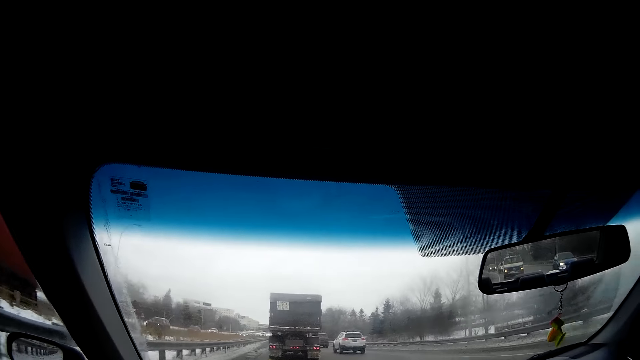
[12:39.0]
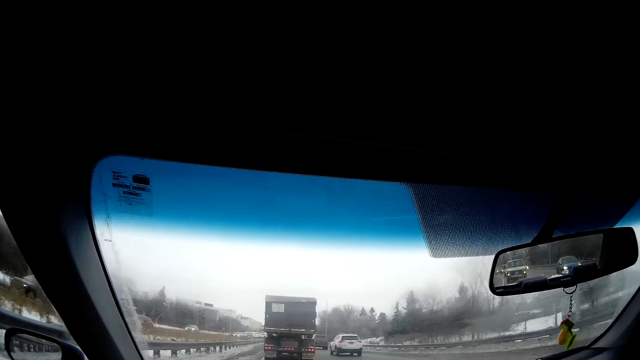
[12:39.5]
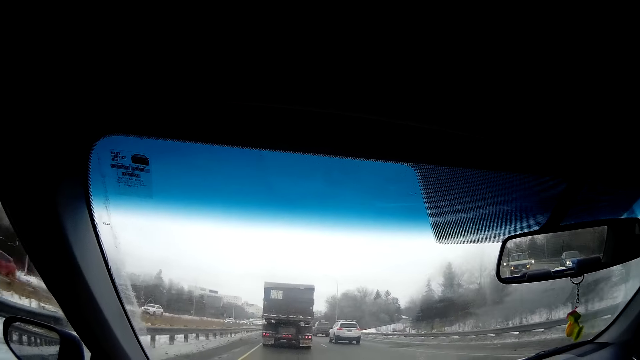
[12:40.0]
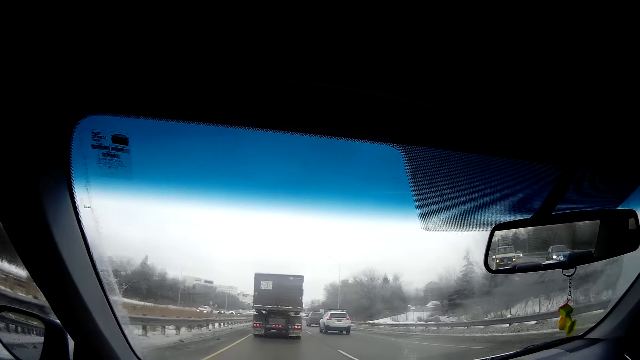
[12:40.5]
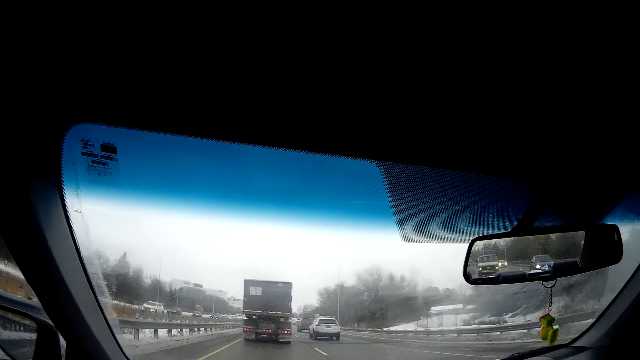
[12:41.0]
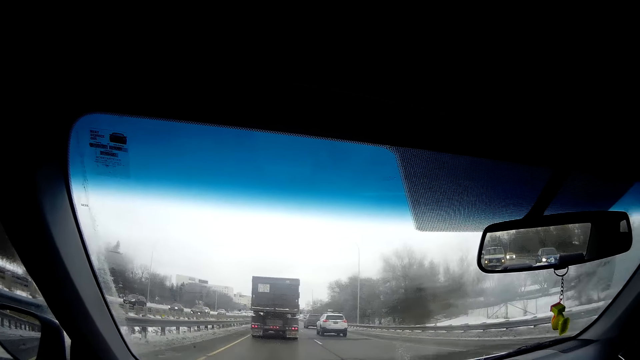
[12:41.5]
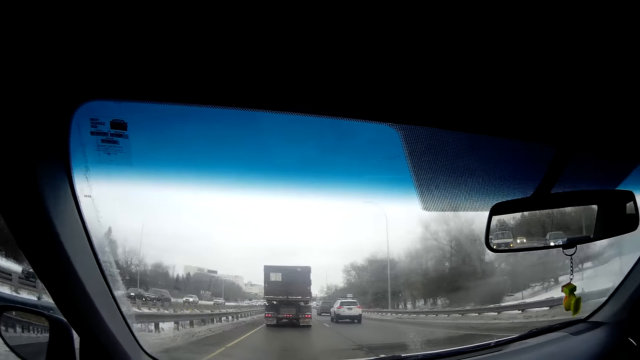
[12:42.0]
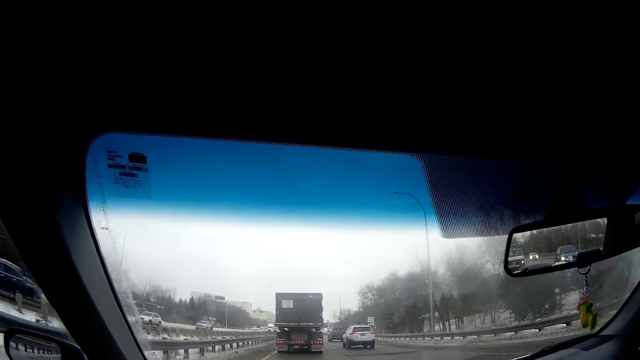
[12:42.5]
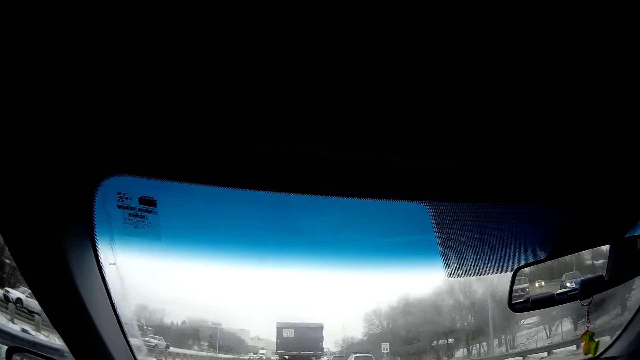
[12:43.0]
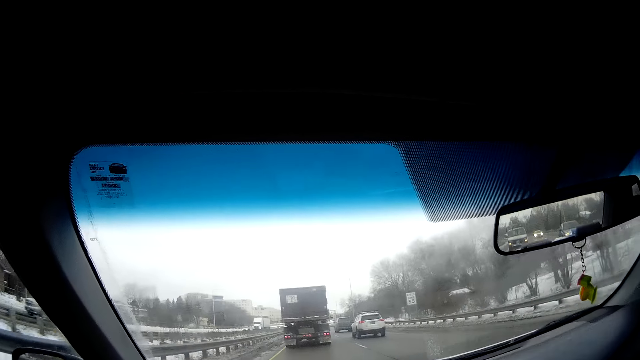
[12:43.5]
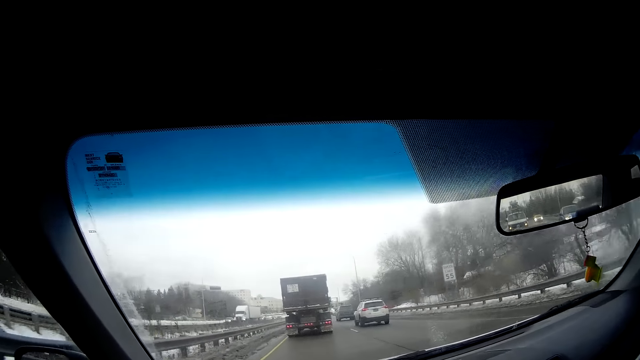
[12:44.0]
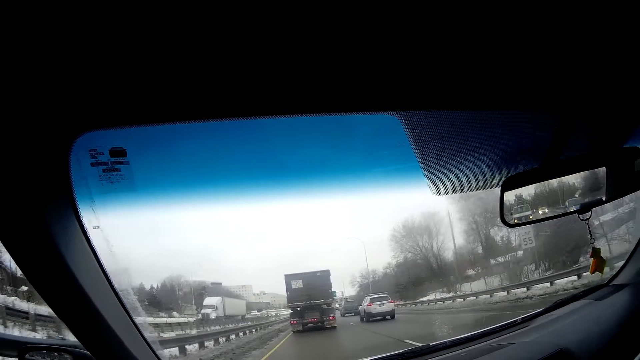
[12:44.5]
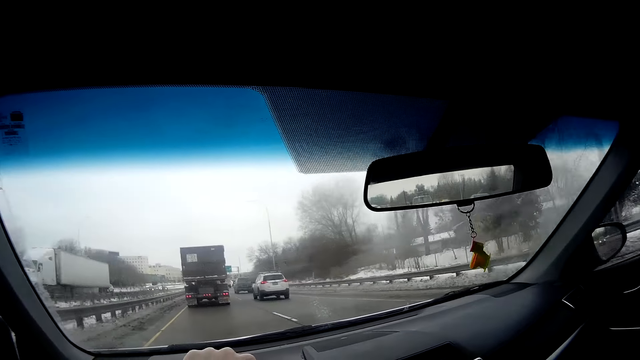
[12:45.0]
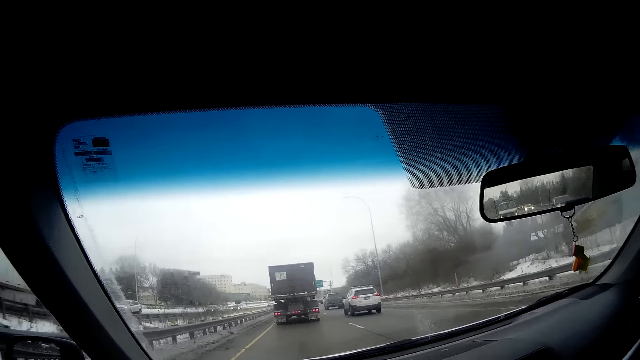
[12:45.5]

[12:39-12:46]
A black car drives in front of the camera wearer.

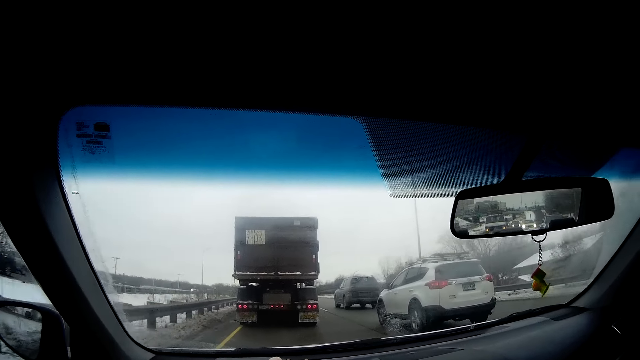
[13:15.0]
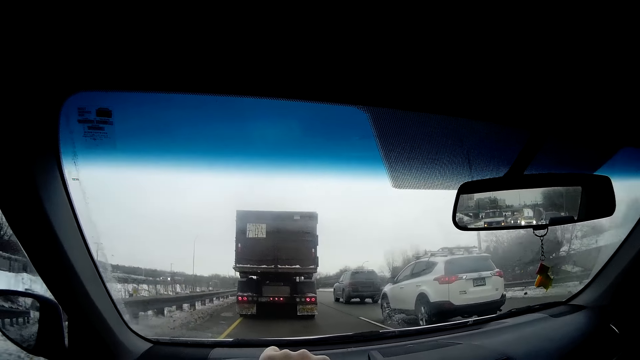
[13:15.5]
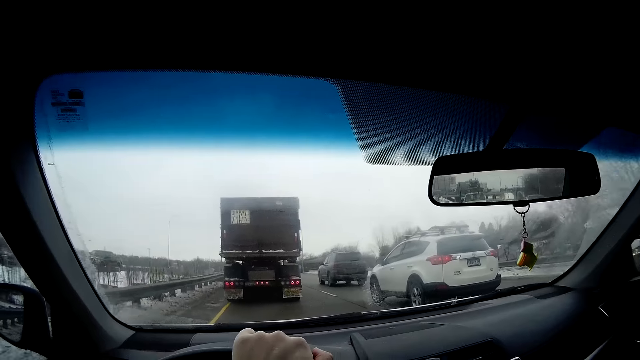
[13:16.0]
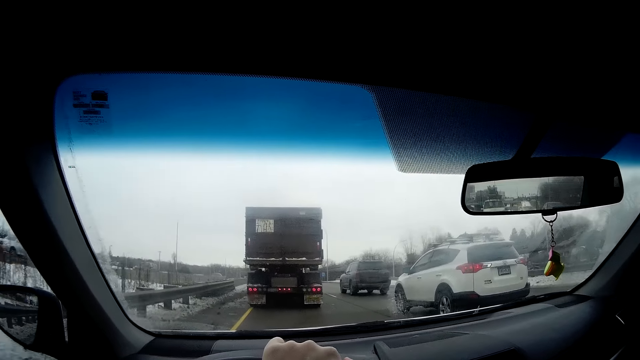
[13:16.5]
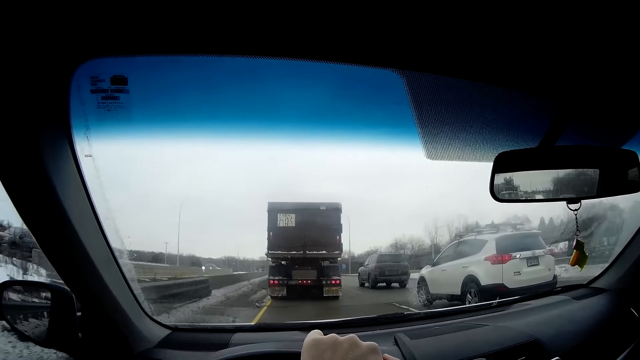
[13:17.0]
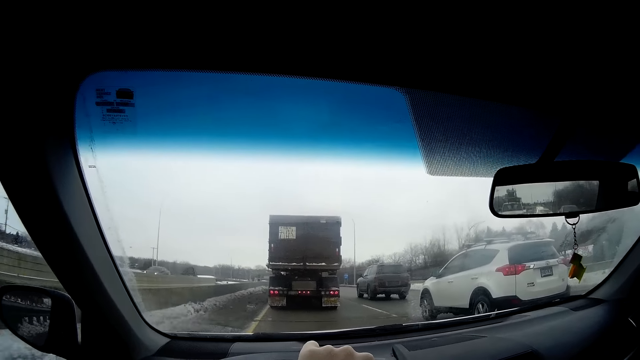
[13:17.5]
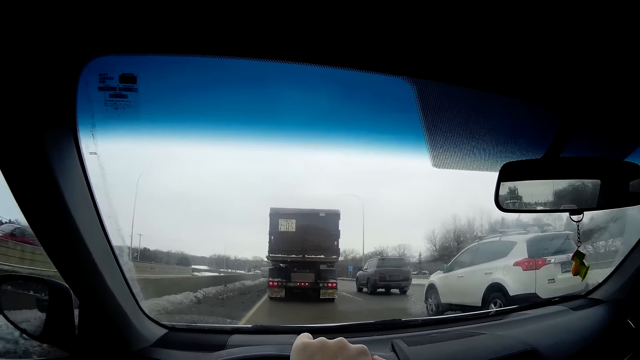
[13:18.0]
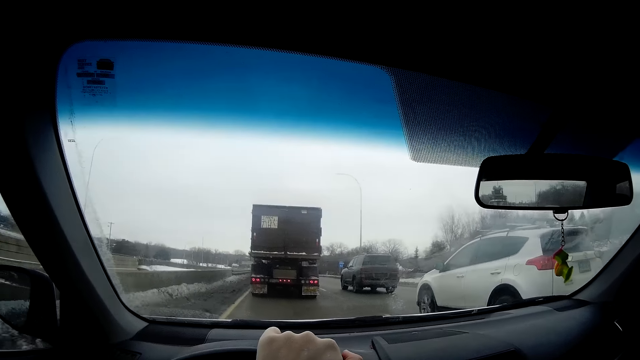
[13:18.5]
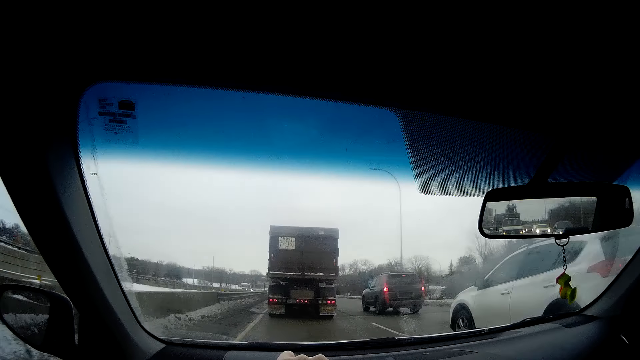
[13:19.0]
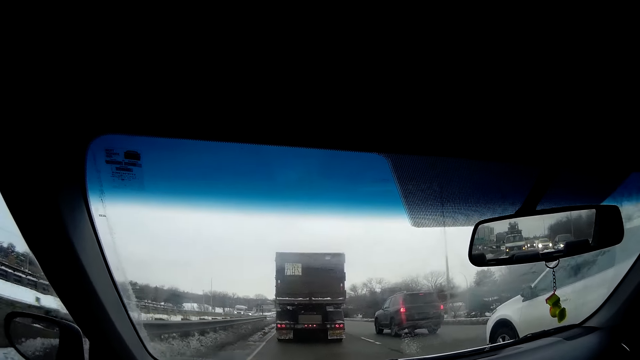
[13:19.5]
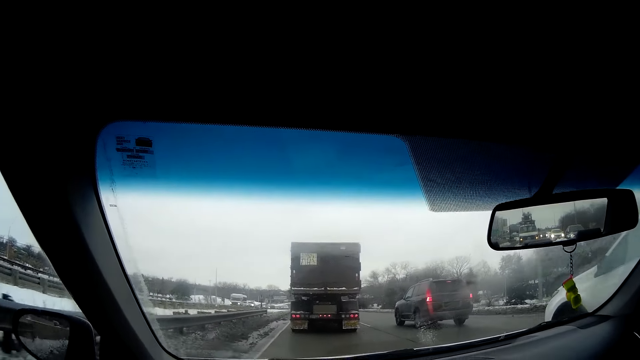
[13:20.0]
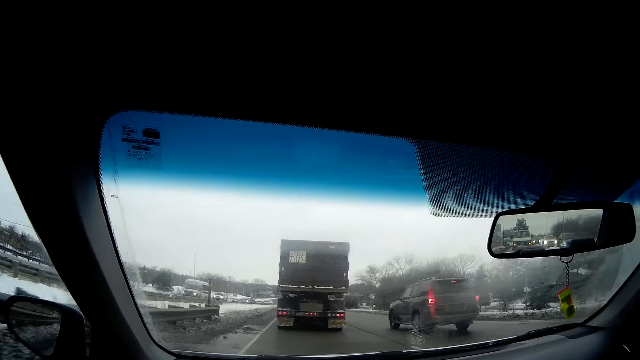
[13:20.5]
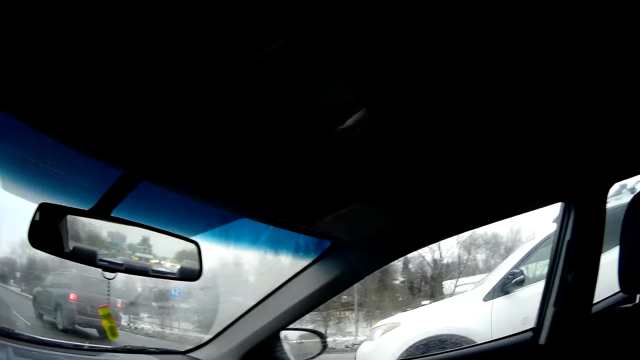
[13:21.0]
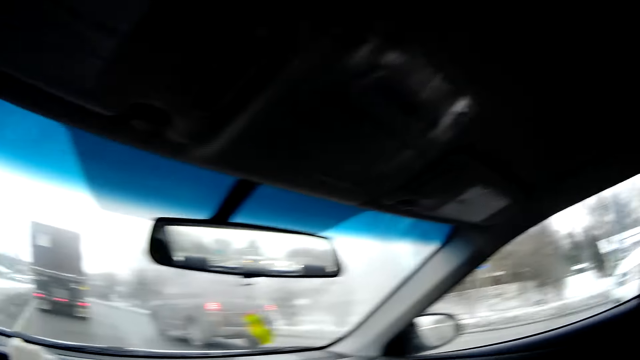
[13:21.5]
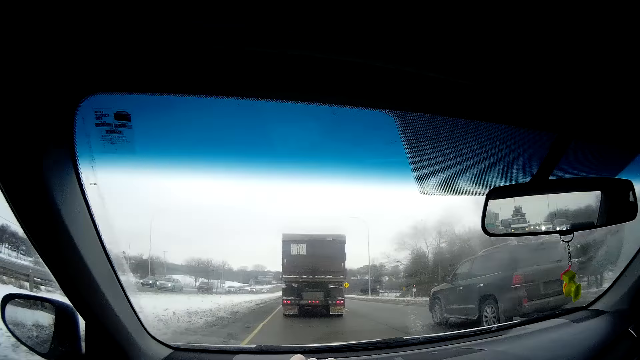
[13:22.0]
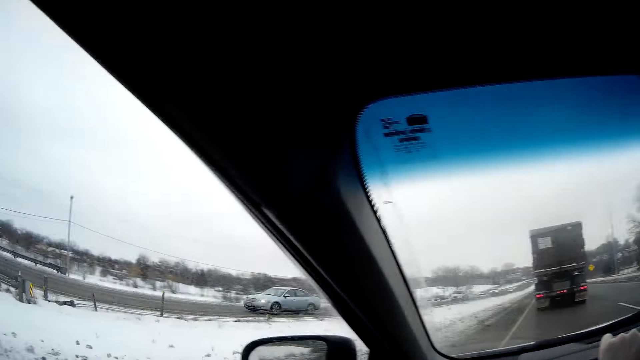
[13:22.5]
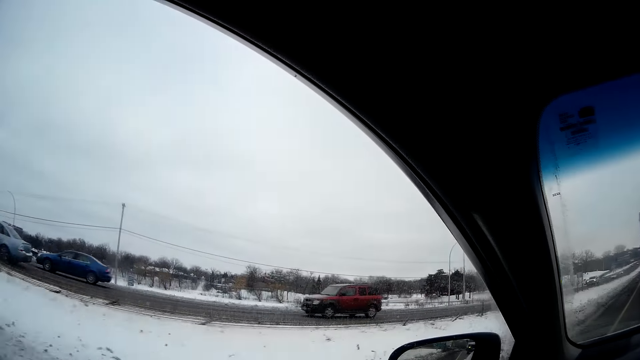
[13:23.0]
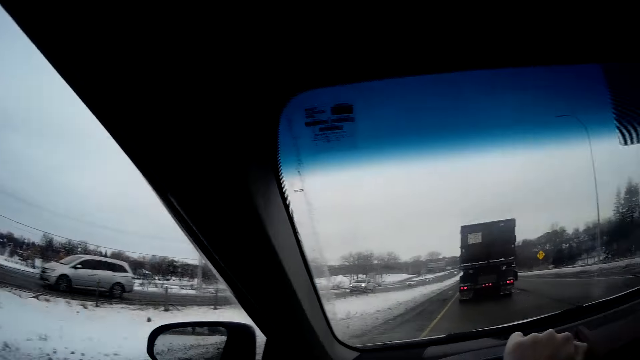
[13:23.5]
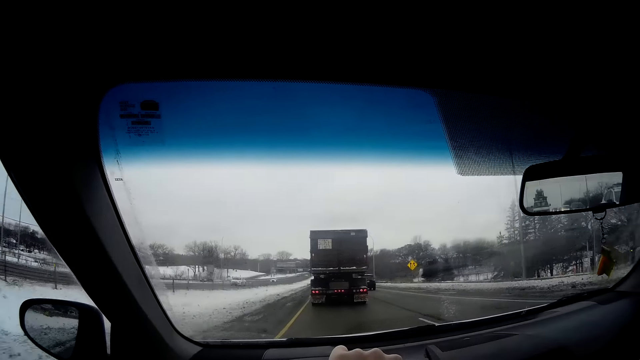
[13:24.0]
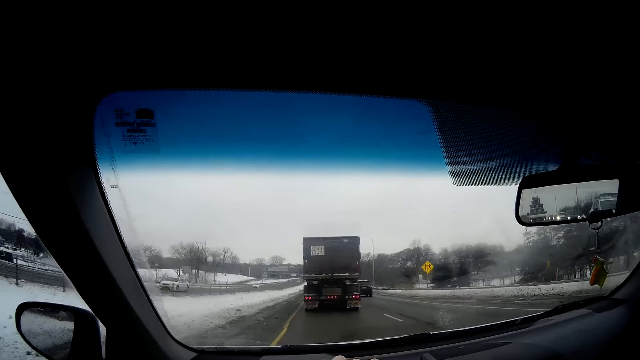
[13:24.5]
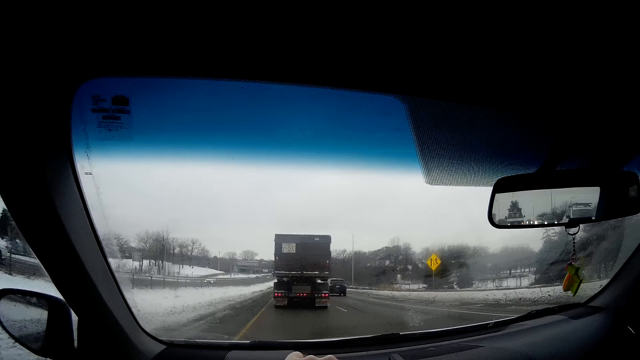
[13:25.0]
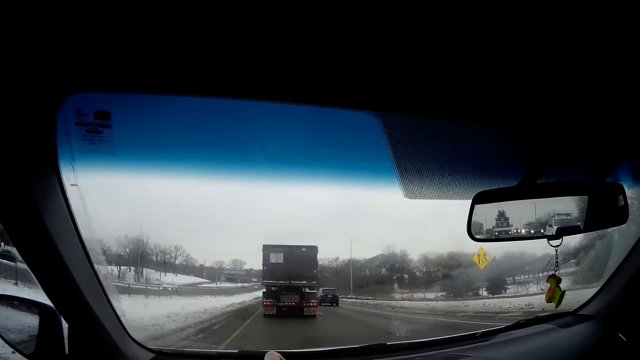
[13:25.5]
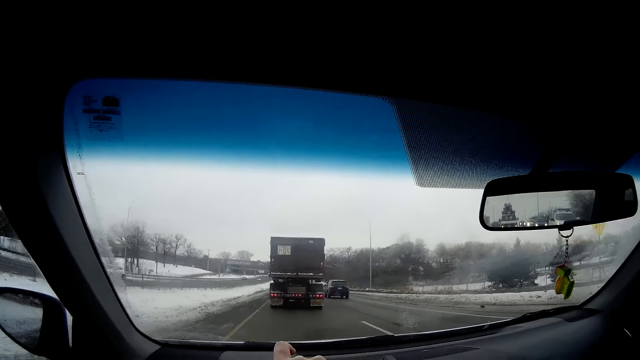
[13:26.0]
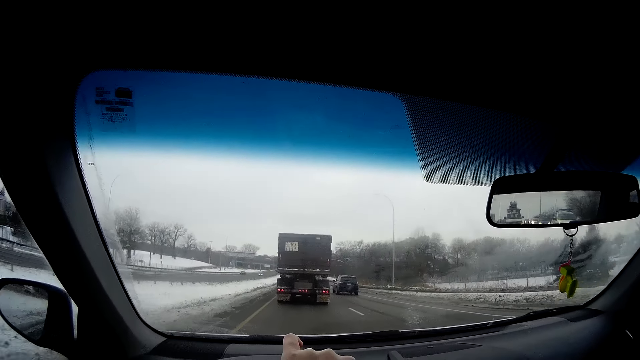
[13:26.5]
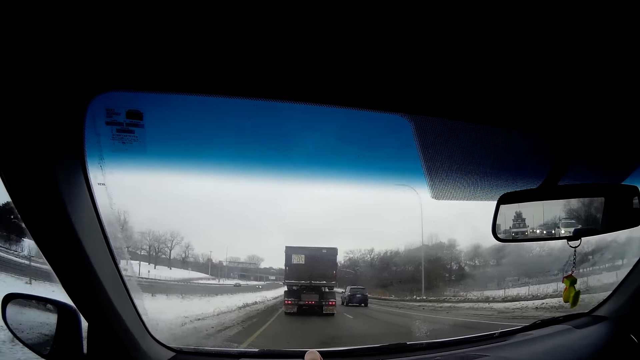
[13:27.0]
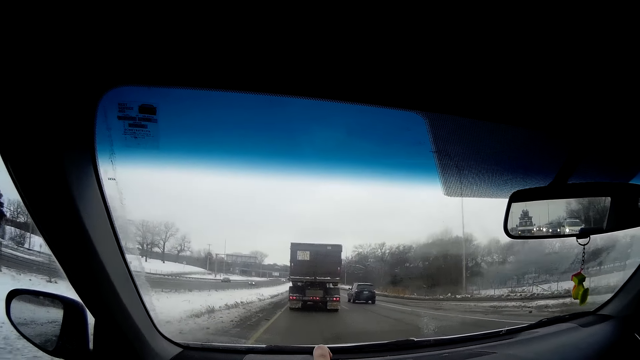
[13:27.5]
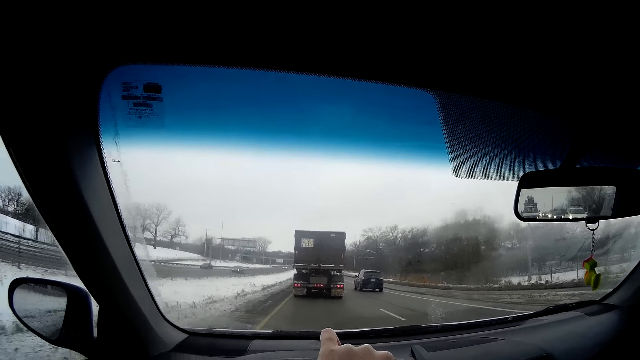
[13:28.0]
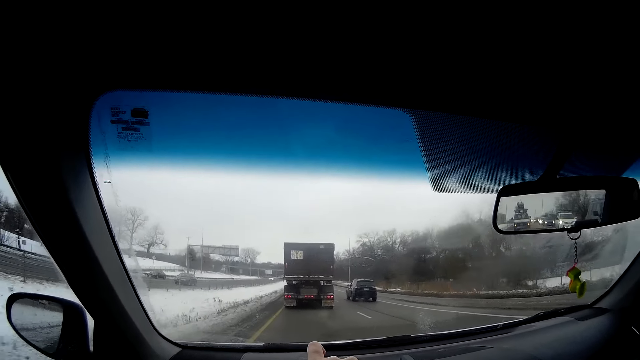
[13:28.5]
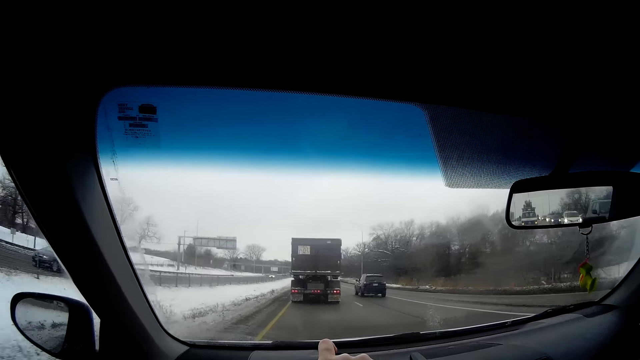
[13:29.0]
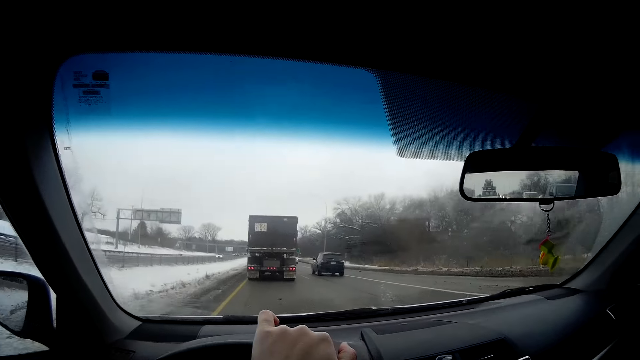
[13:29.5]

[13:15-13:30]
The camera wearer overtakes the white car. They look around. They overtake the black car. Another black car drives in front of the camera wearer. The camera wearer drives on the road.
